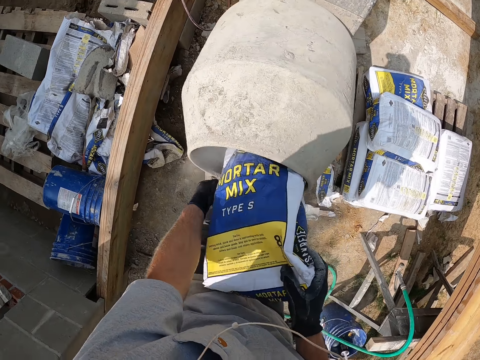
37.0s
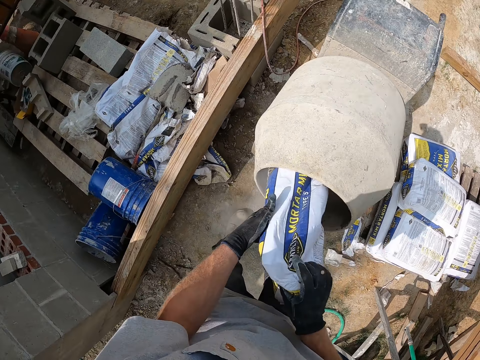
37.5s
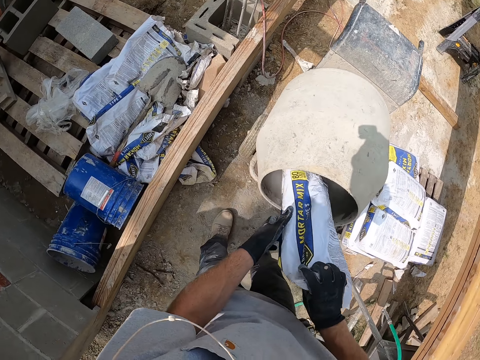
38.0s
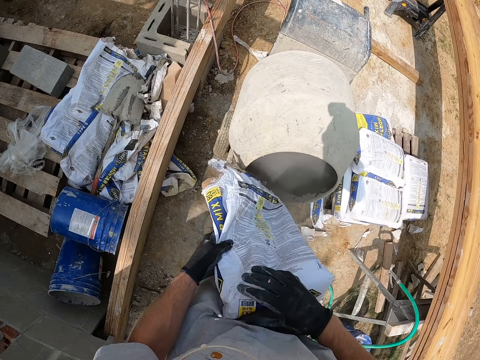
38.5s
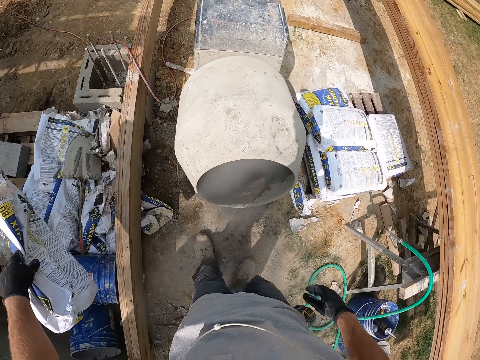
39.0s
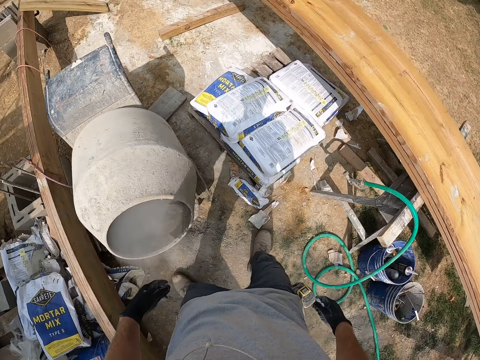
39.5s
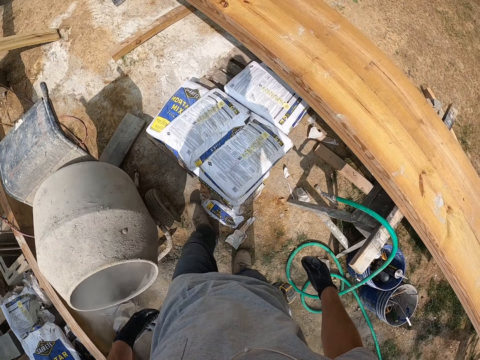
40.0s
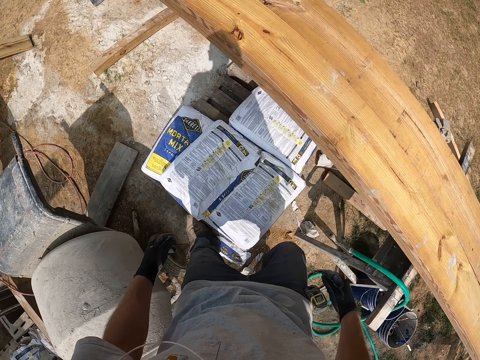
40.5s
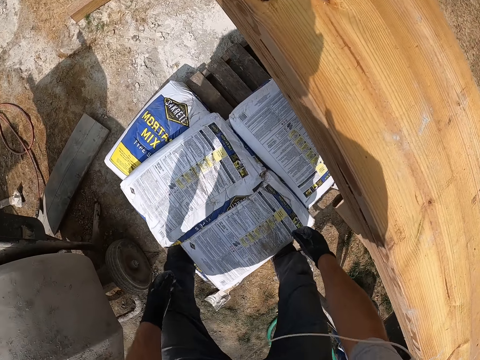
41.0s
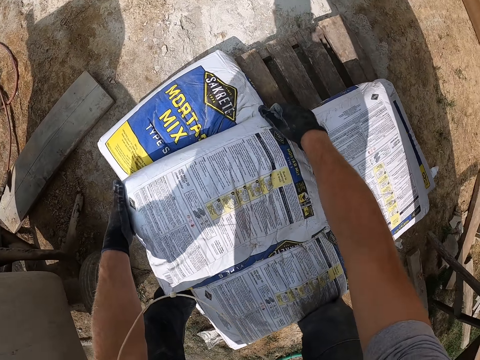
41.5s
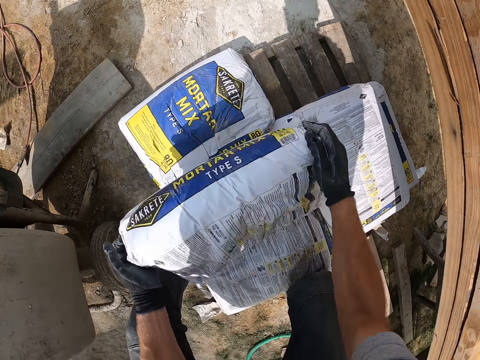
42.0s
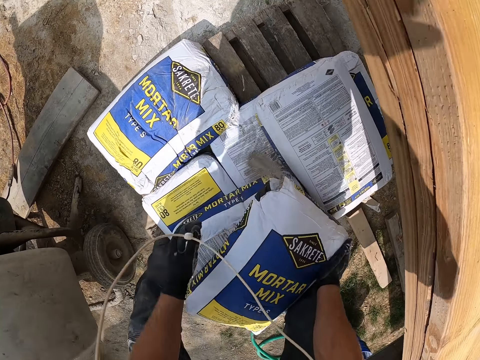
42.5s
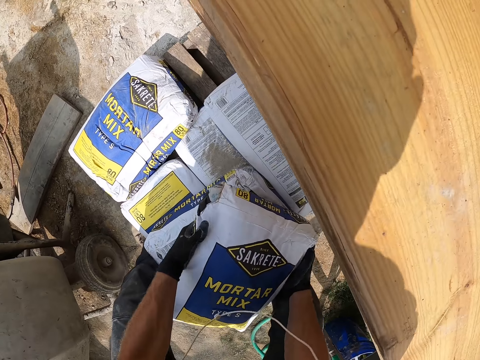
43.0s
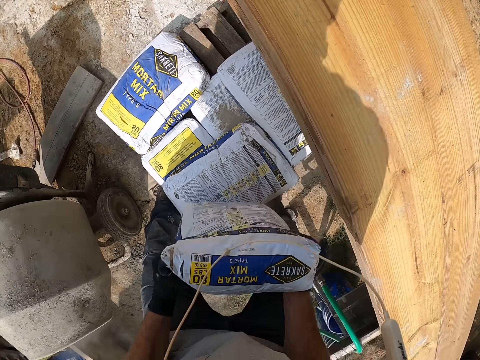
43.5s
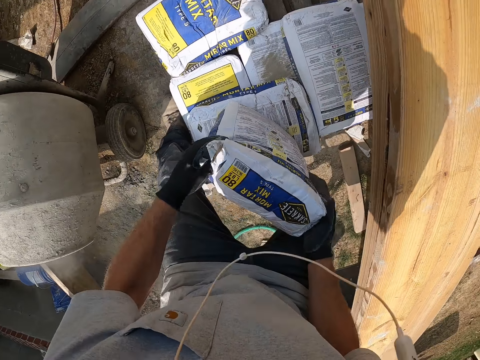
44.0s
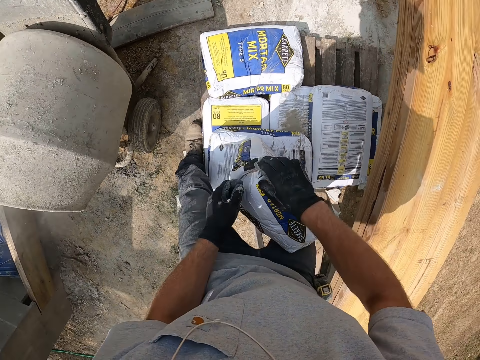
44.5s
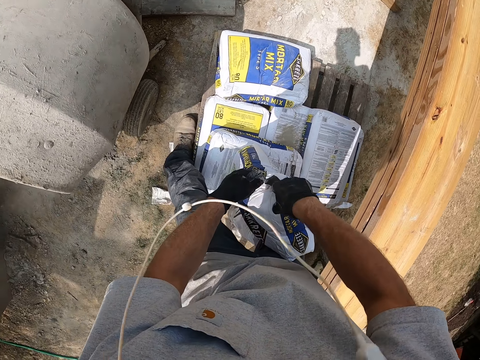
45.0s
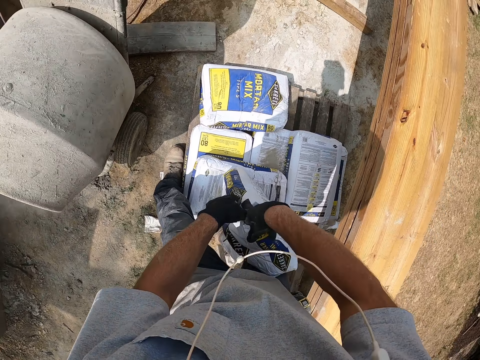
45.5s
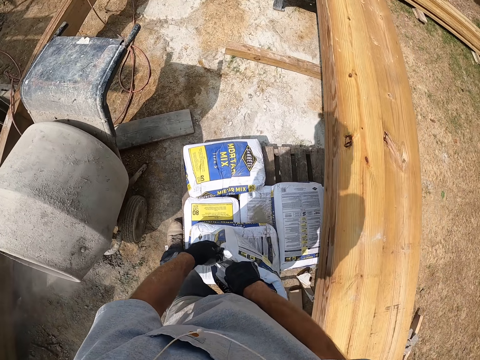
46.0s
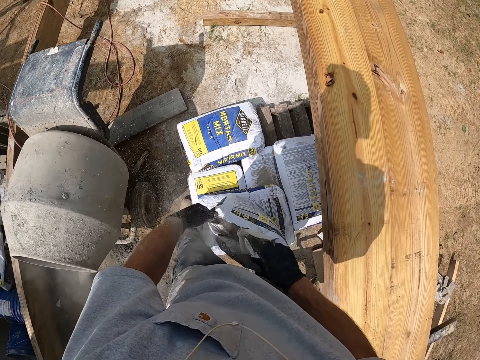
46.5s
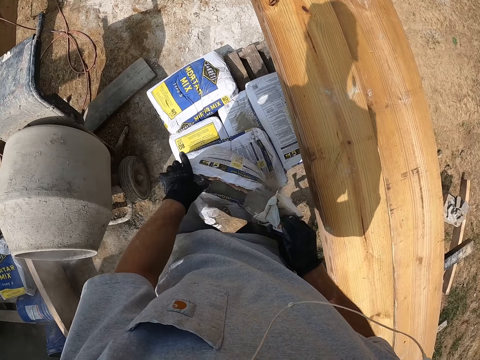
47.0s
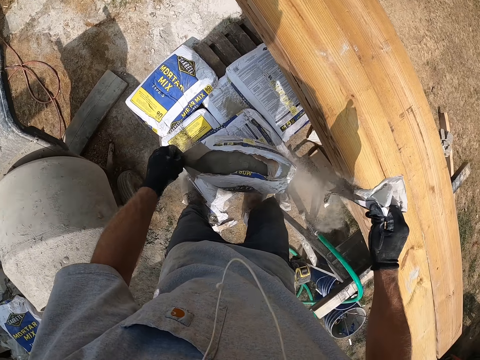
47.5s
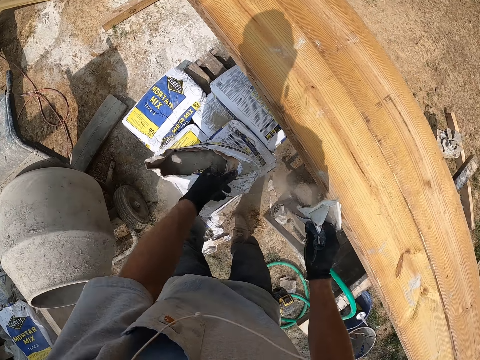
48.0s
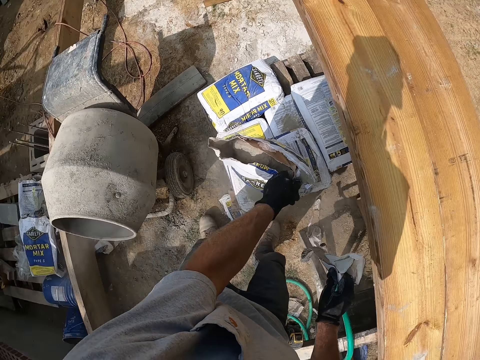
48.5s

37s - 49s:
The camera wearer drops the sack of mortar mix. They move in the compound. They pick up the sack of mortar mix. They drop the sack of mortar mix. They open the sack of mortar mix.

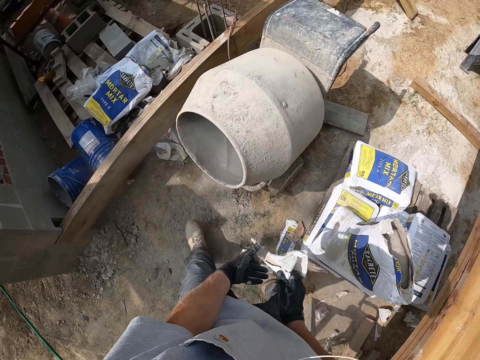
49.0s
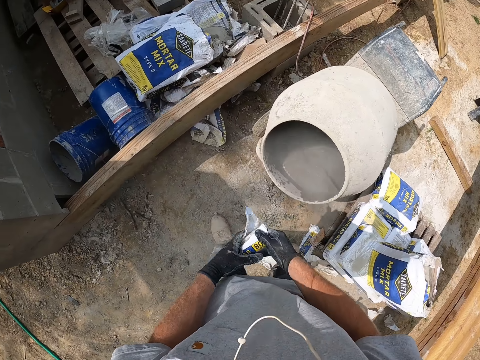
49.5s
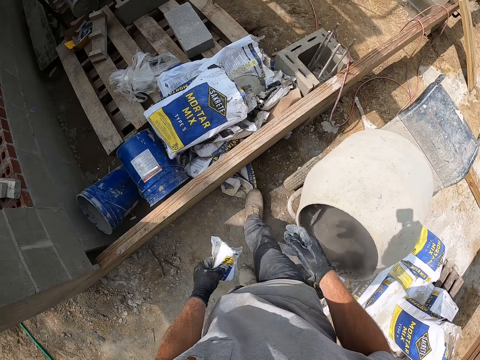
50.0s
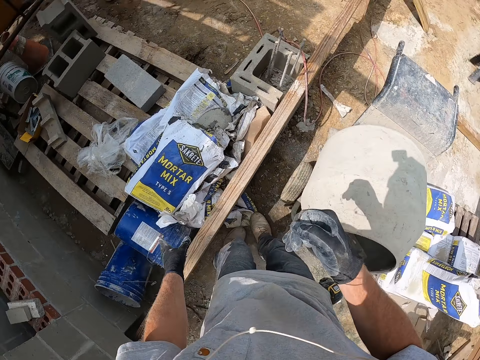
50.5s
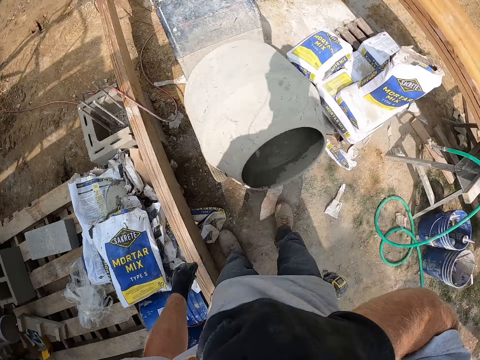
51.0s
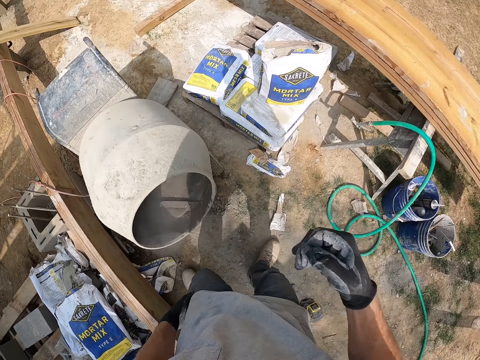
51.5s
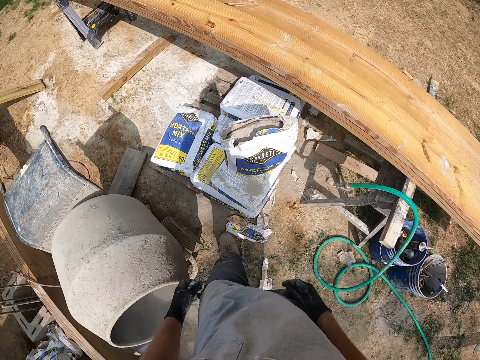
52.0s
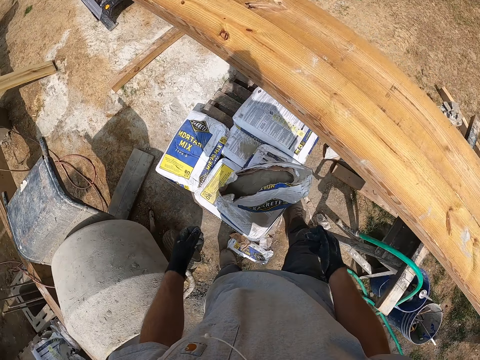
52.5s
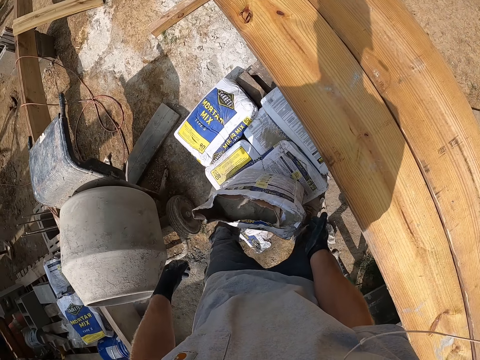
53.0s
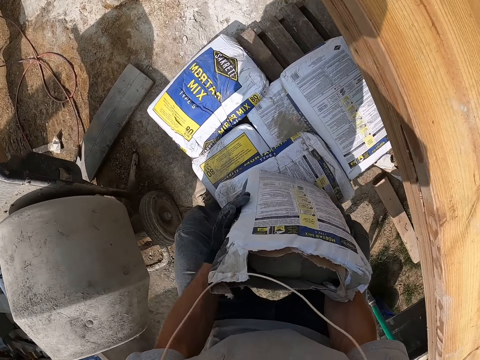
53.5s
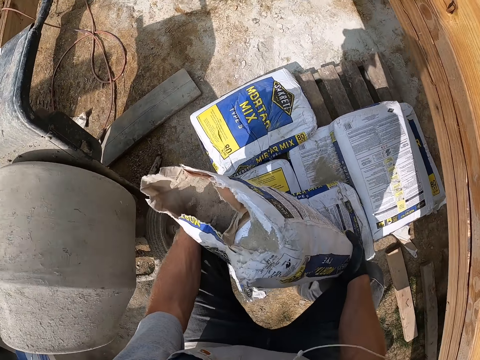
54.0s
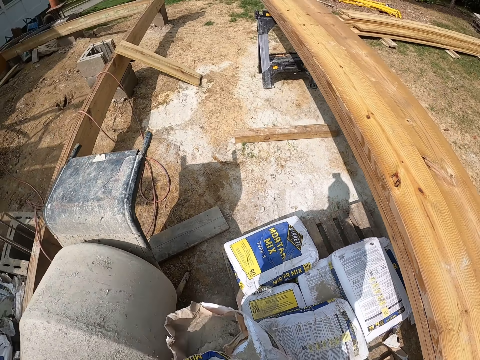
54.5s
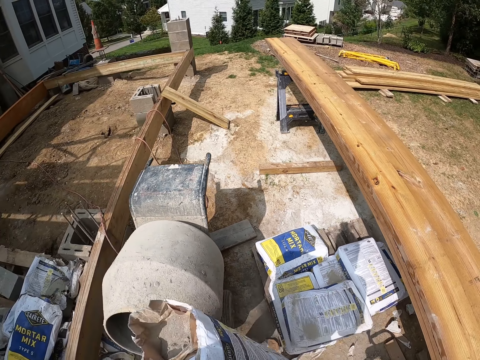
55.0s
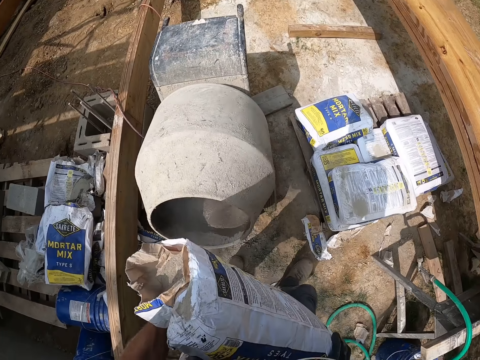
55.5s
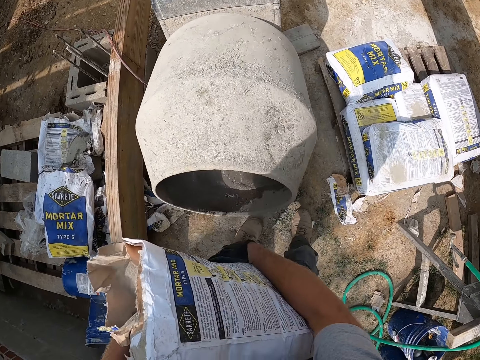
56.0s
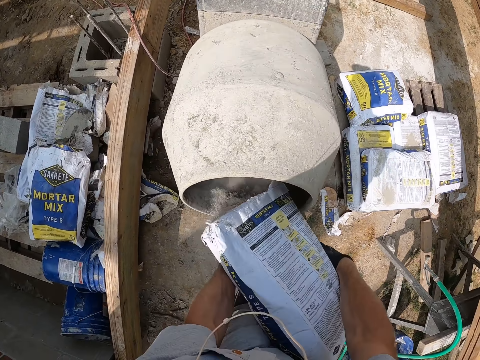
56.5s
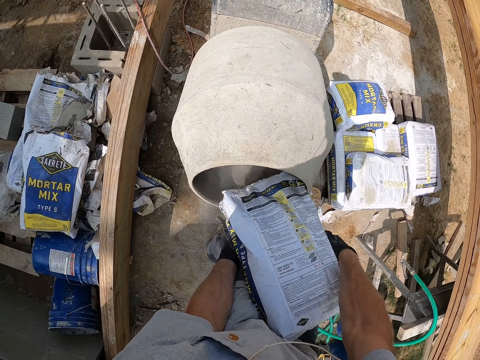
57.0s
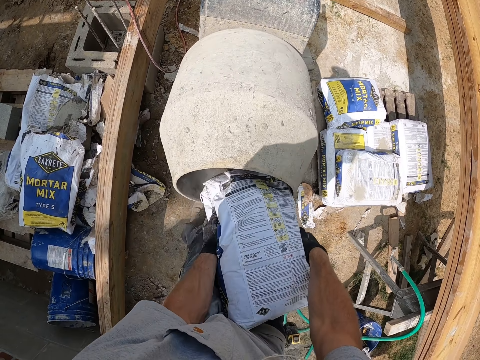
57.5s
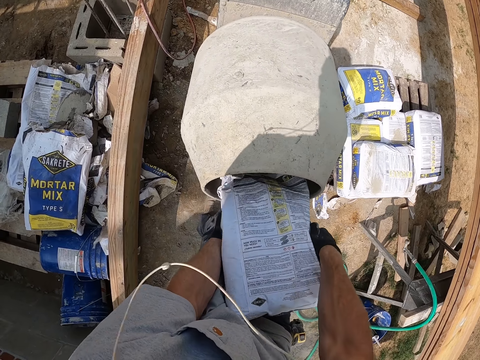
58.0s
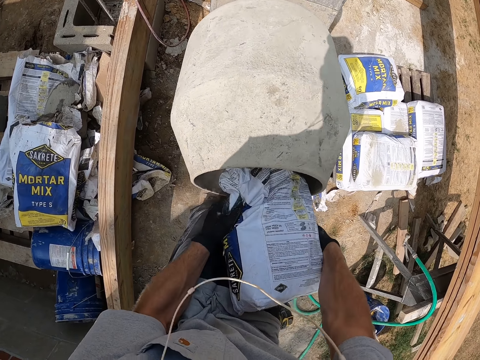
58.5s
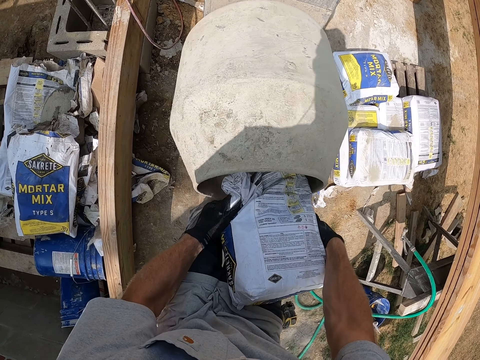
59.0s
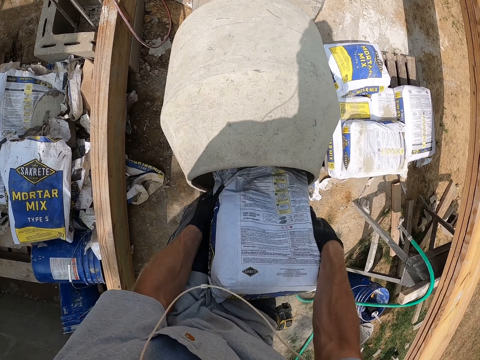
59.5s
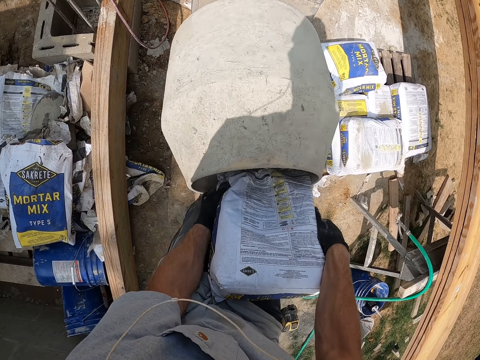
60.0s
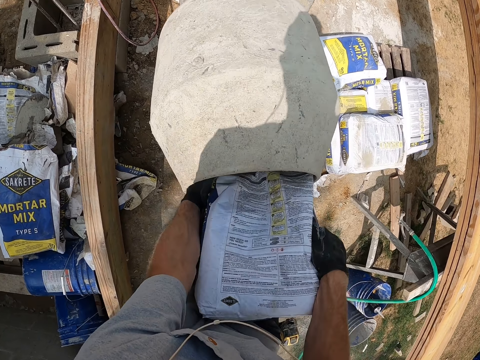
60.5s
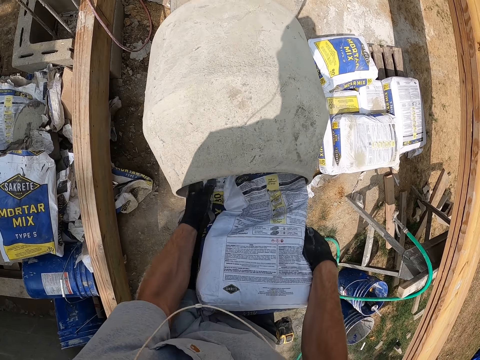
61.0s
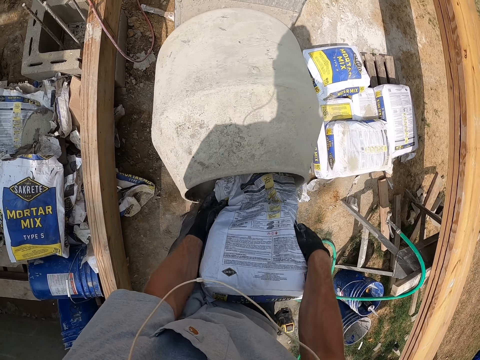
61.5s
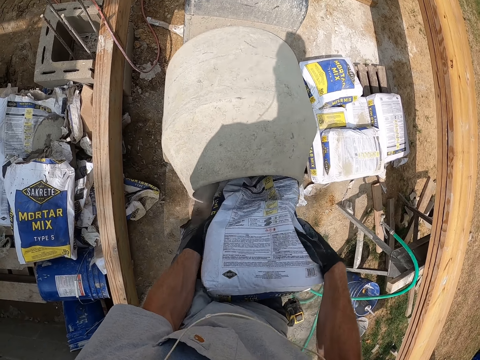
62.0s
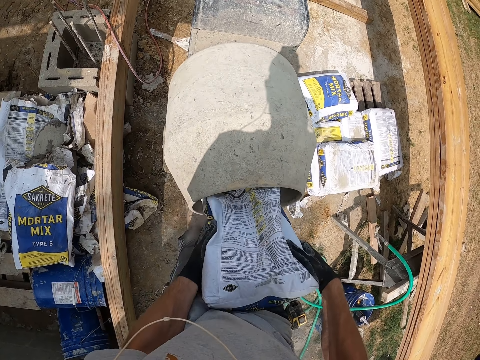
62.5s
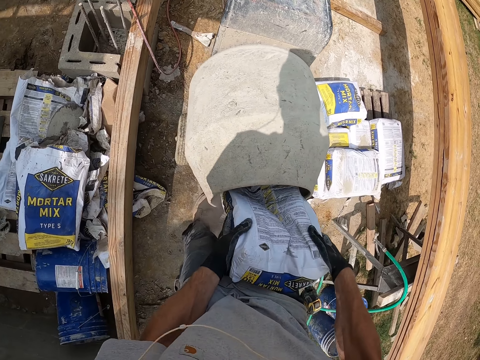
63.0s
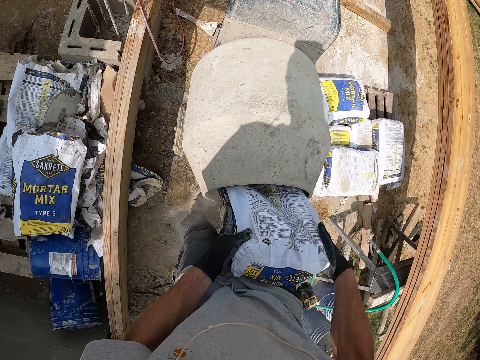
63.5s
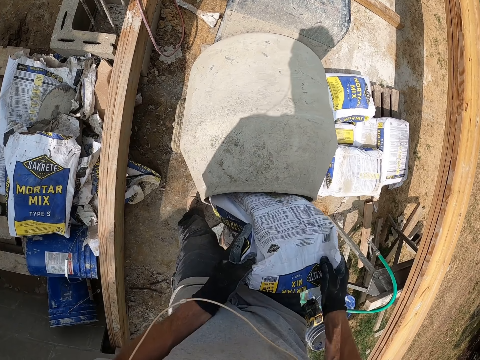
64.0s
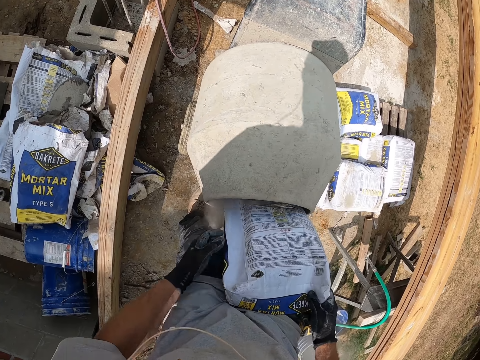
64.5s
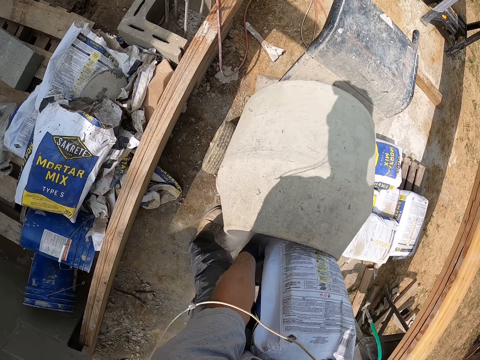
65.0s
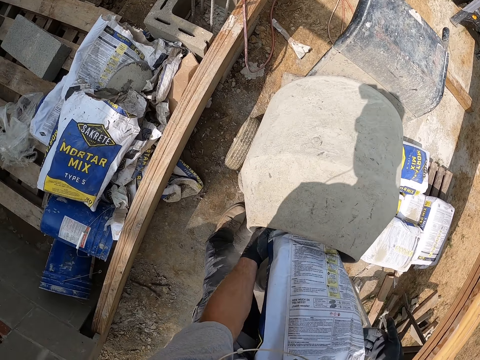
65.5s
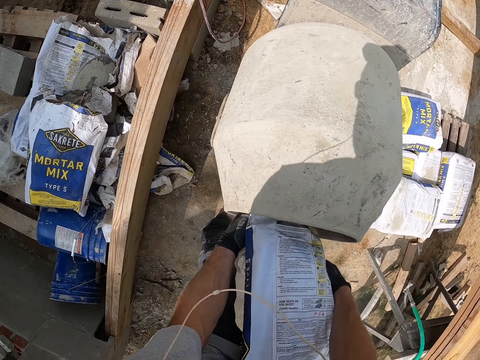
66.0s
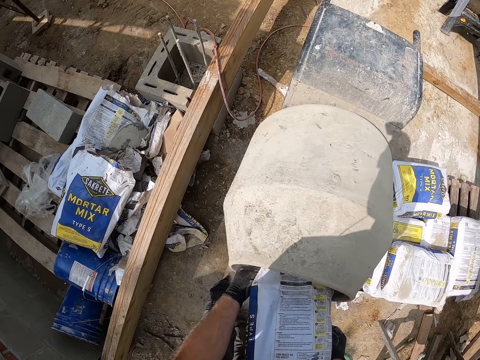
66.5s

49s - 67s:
The camera wearer moves in the compound. He drops the mortar mix sack seal. He touches his face. He moves in the compound. He picks up the sack of mortar mix. He walks. He pours the mortar mix into the concrete mixer.
